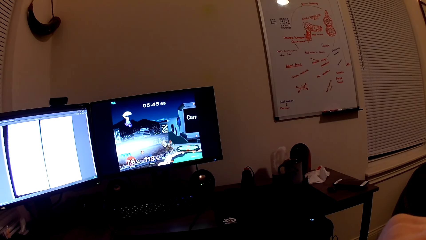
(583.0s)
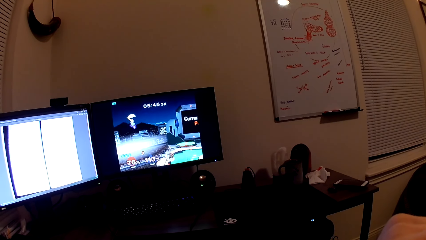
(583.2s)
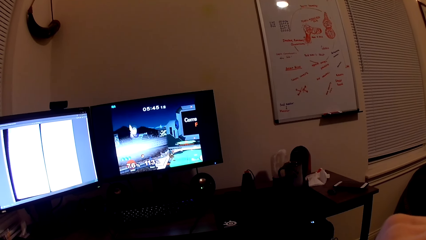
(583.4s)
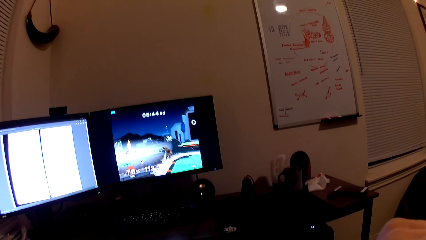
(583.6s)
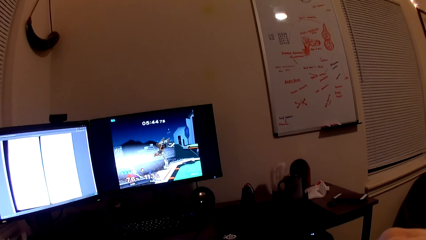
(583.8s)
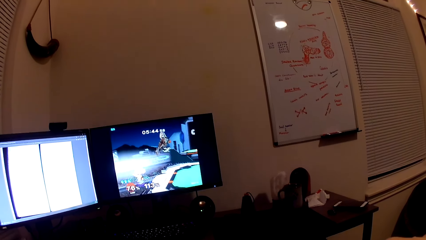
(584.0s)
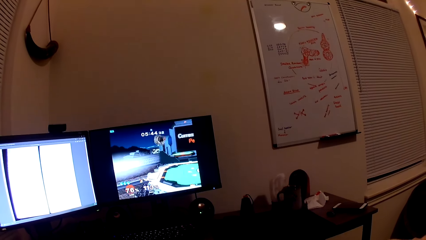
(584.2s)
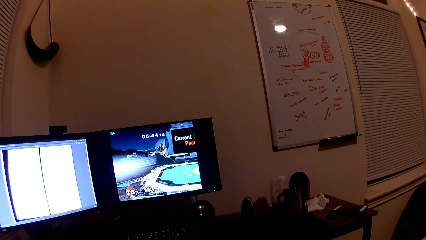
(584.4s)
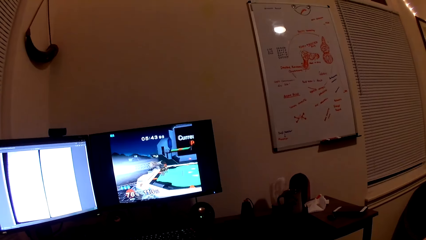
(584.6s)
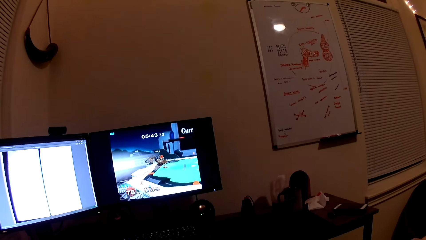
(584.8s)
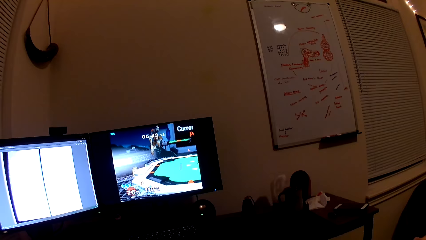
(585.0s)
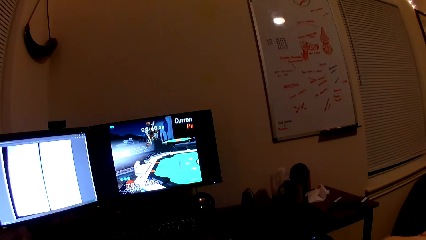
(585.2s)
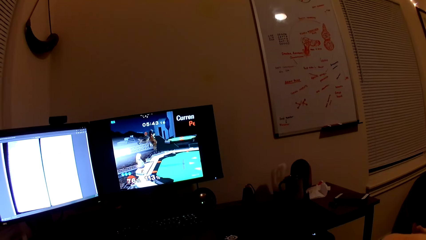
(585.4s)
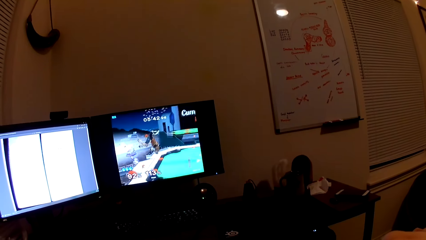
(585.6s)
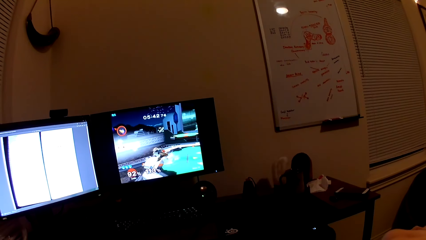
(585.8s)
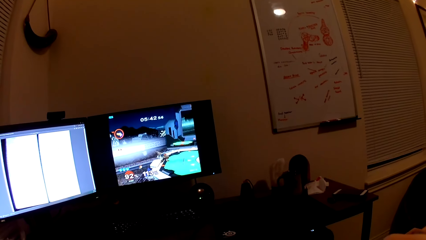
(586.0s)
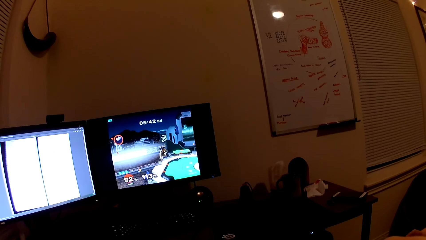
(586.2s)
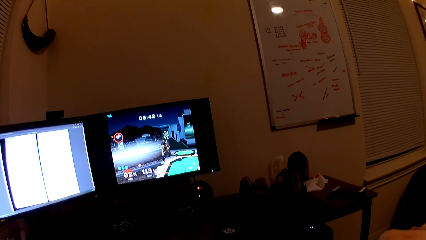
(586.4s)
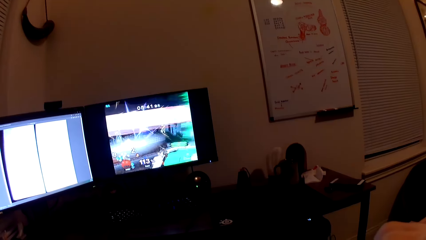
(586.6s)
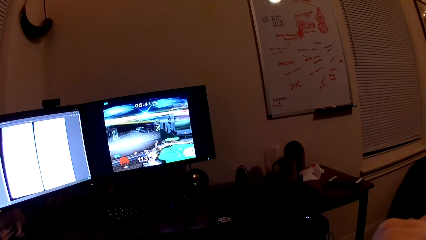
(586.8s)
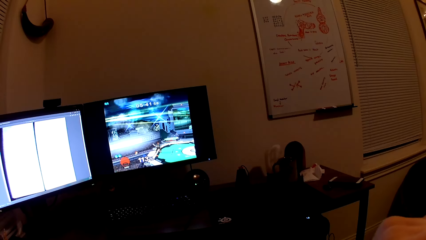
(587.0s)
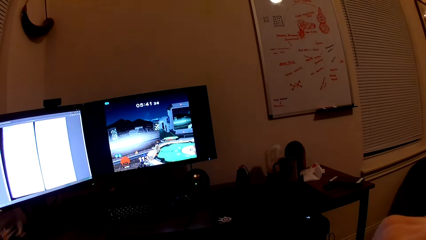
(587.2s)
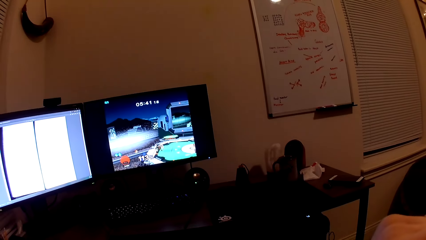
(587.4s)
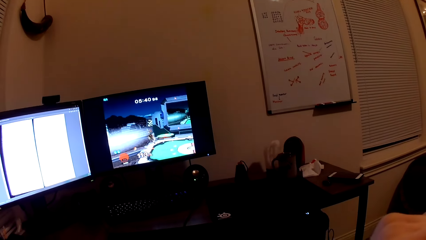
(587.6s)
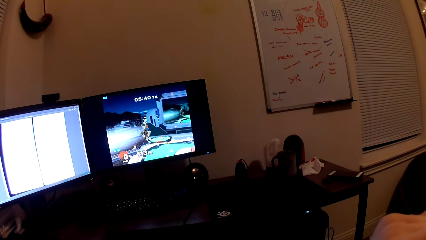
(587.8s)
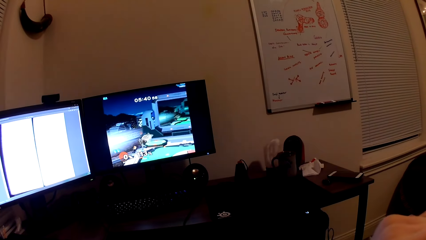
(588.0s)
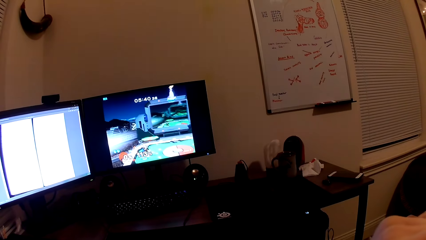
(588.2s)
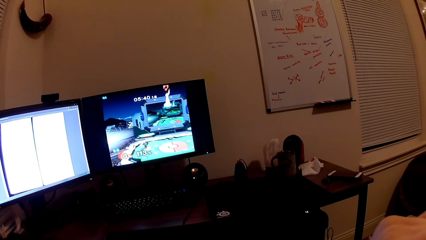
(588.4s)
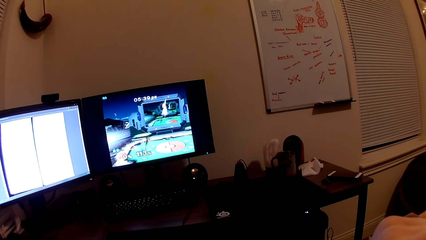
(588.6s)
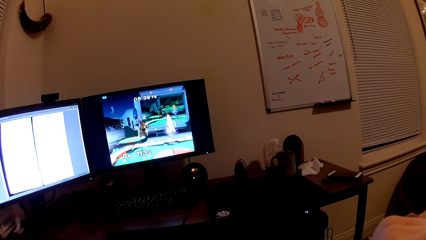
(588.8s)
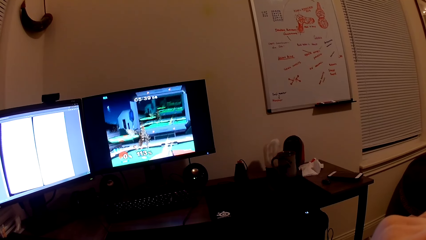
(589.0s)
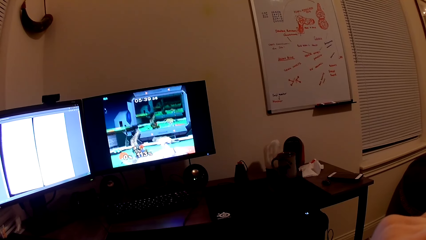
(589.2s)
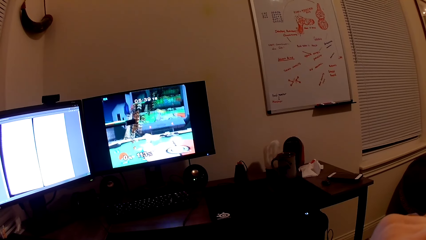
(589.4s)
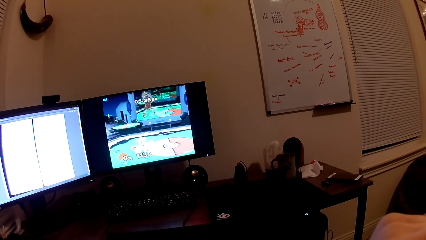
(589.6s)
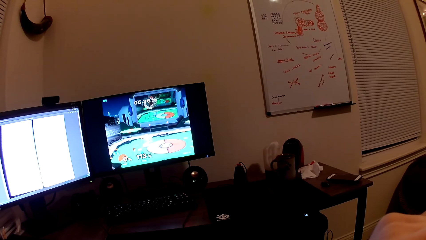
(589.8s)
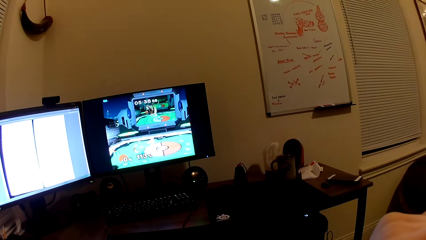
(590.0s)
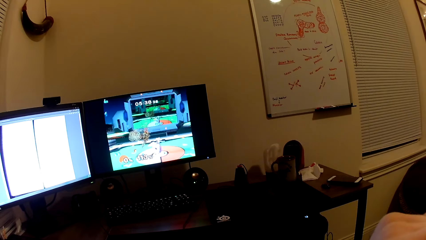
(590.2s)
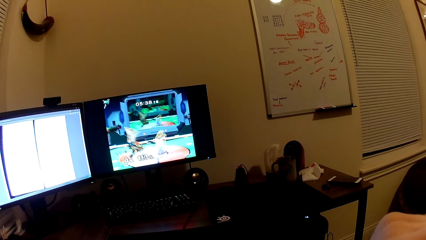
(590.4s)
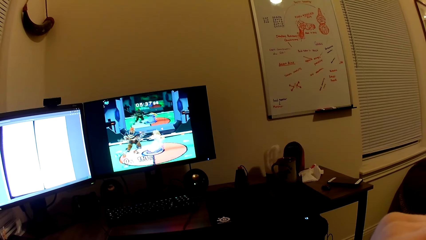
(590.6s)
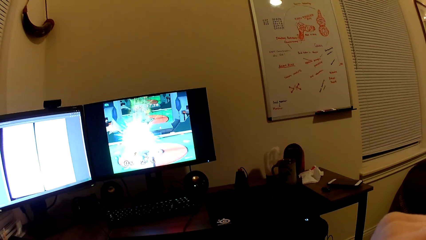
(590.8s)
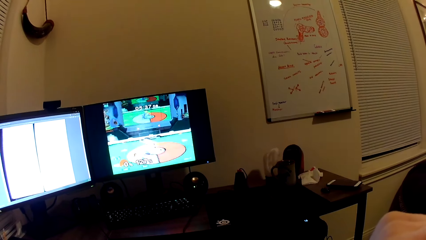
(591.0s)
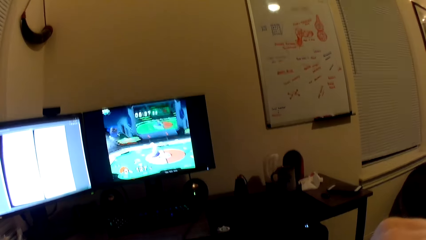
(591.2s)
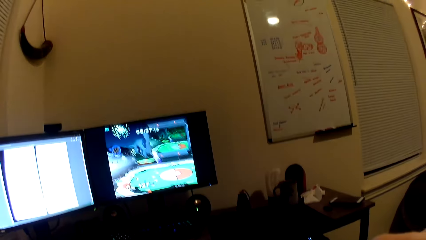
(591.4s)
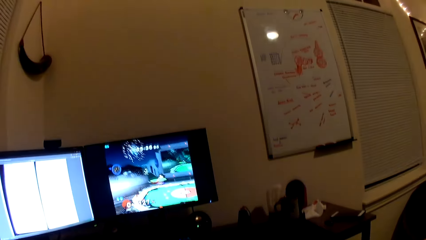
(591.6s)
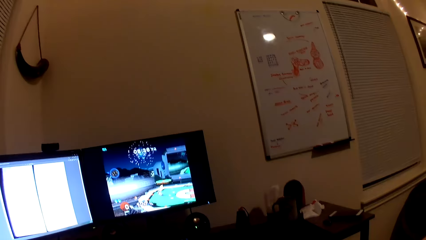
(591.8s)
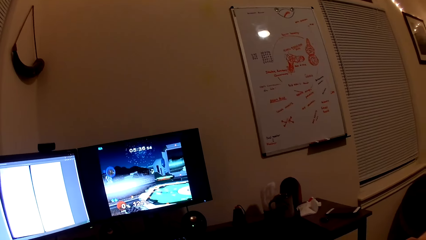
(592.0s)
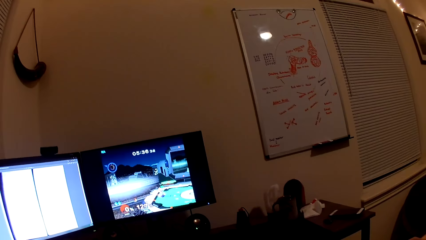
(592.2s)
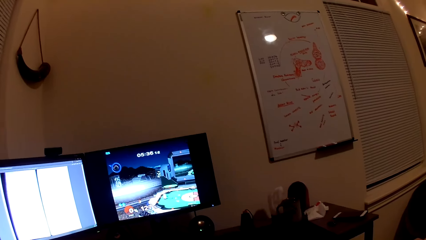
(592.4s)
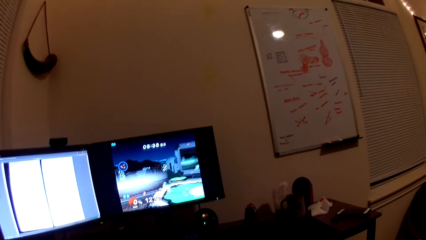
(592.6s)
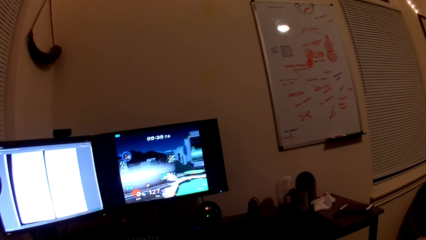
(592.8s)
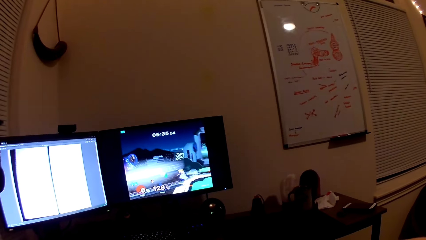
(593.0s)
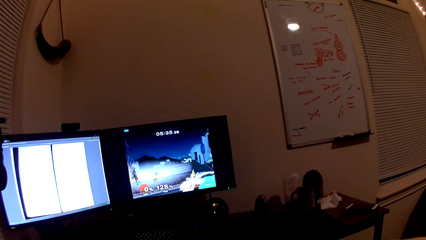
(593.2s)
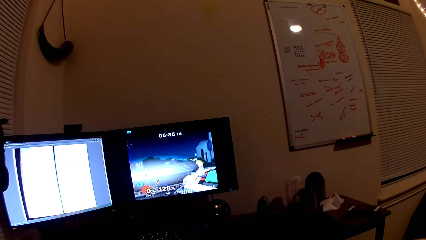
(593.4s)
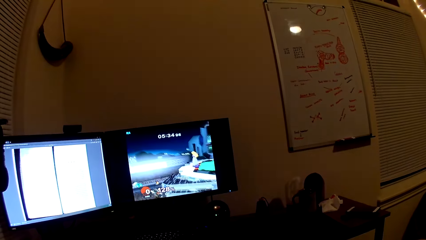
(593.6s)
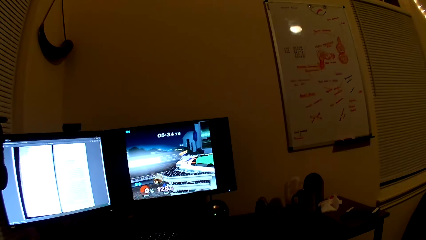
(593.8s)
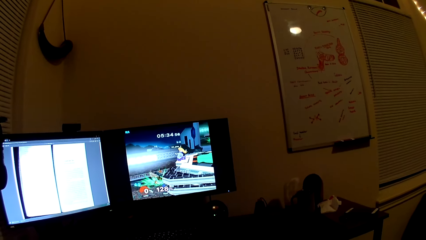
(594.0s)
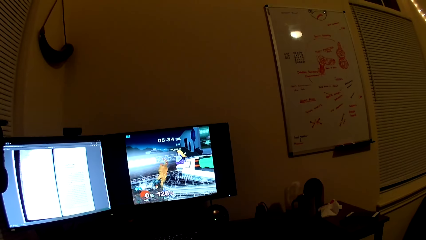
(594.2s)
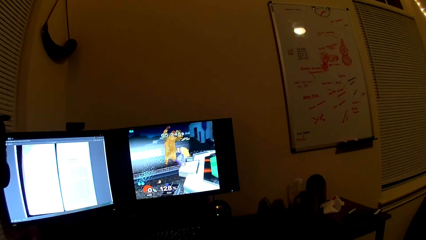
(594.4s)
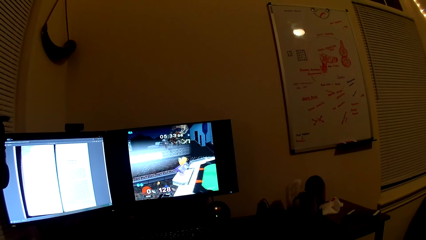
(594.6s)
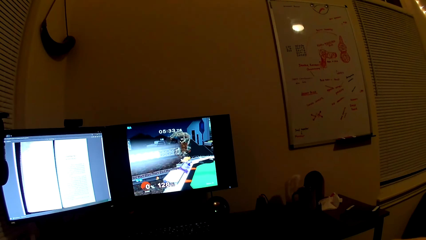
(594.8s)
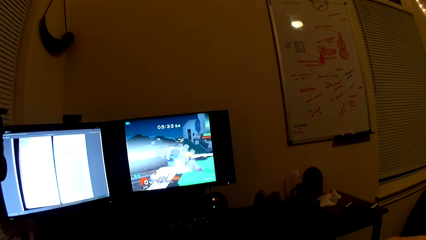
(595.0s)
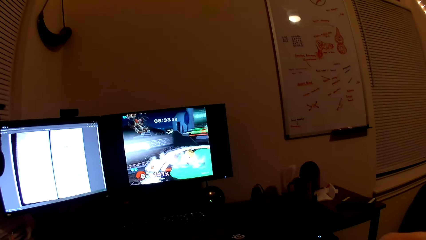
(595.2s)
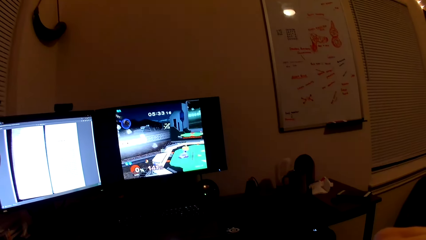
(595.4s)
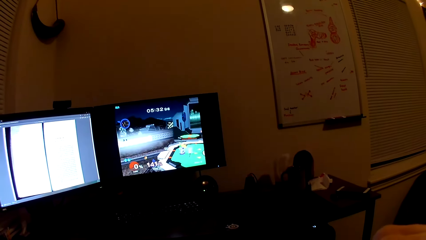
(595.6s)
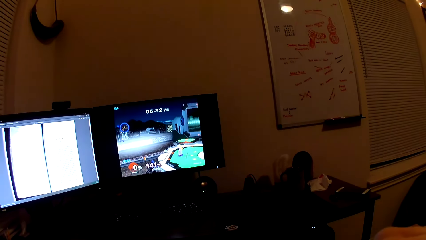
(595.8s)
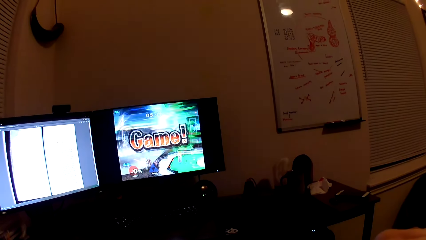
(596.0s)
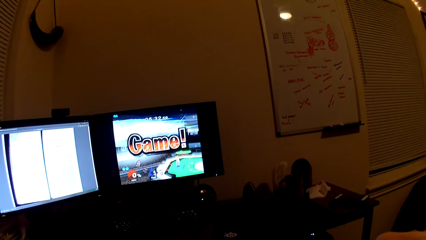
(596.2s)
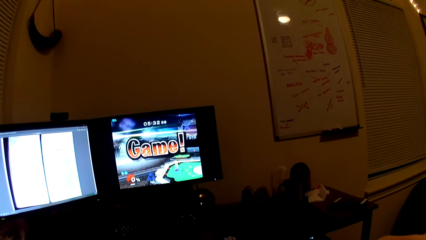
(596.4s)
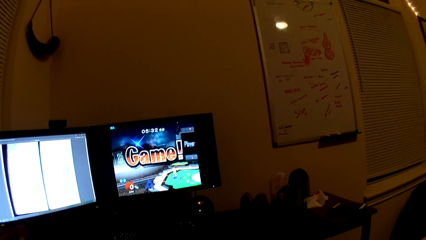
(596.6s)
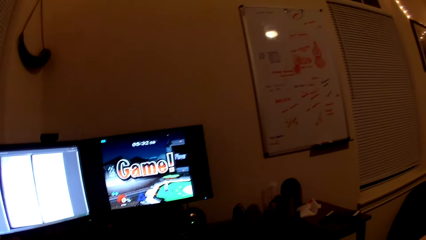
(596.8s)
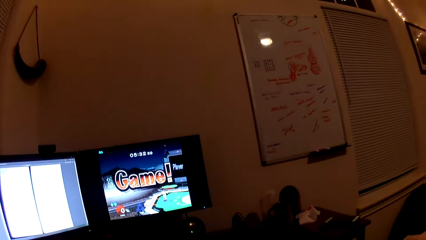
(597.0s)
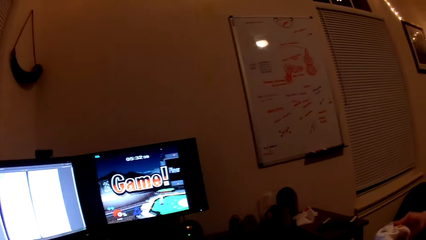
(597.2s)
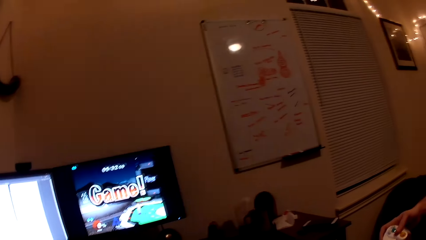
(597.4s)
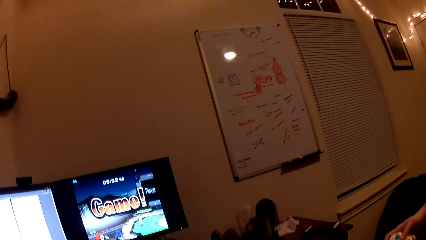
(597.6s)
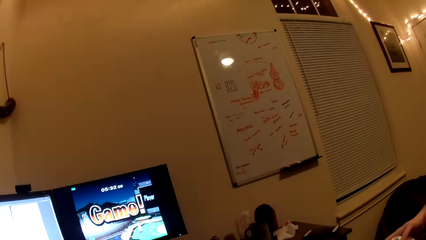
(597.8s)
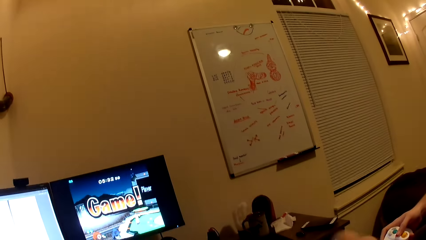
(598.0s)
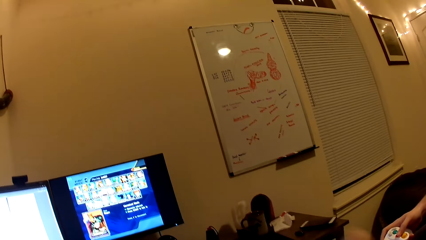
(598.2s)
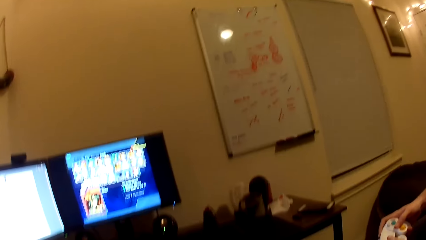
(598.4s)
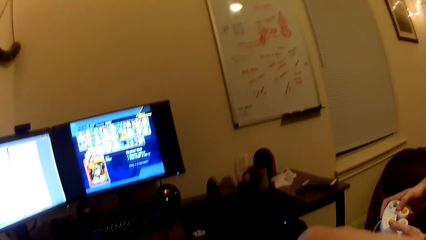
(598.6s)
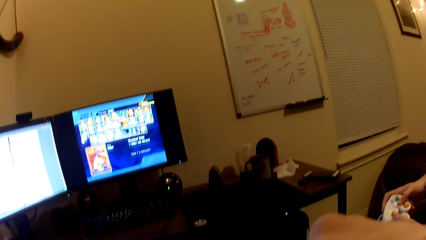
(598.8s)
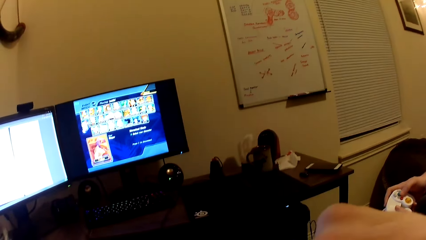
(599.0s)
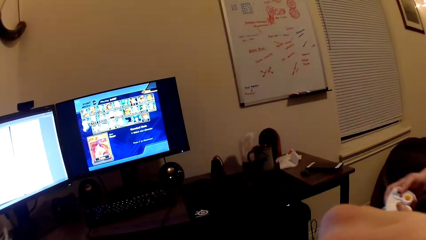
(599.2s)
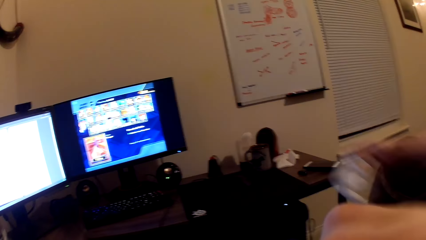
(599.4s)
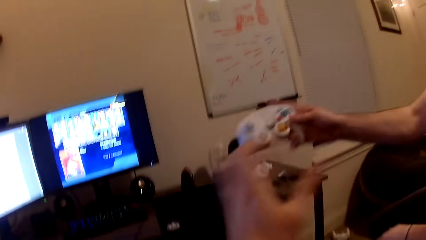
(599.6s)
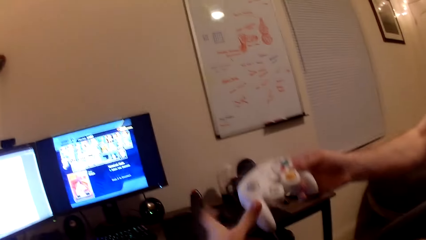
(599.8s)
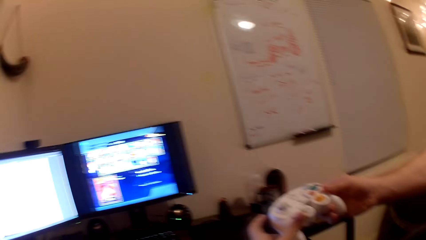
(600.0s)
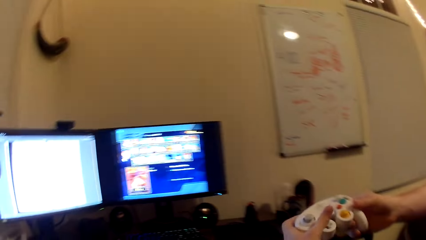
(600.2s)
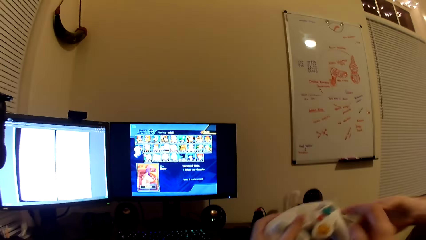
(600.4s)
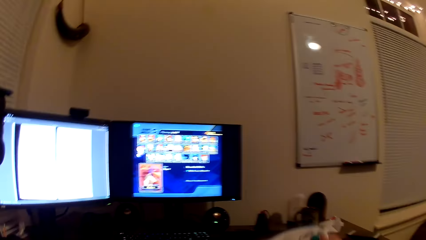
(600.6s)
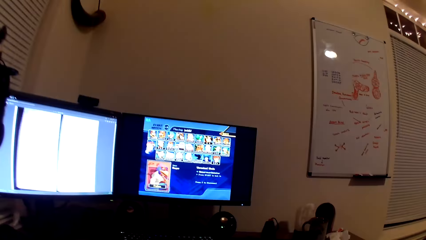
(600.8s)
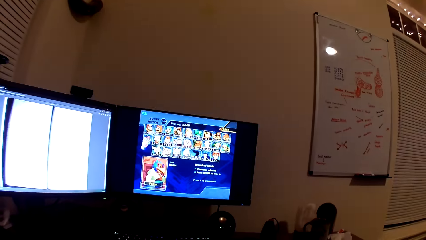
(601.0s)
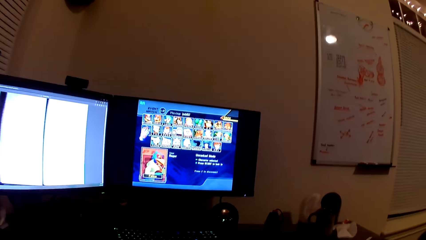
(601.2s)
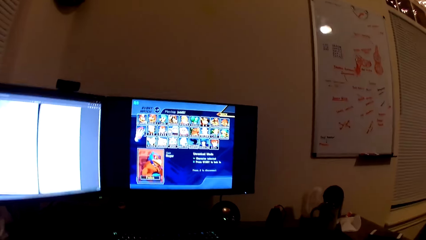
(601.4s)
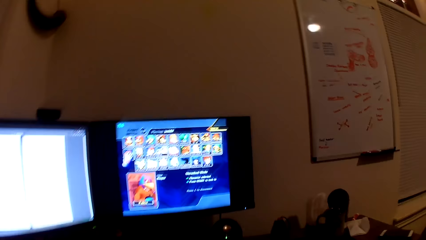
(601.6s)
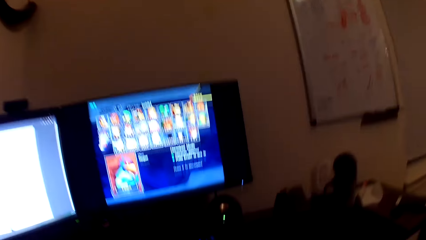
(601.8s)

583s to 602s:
The camera wearer converses. They play the computer game. They converse. They interact with a man and collect the controller from the man.
